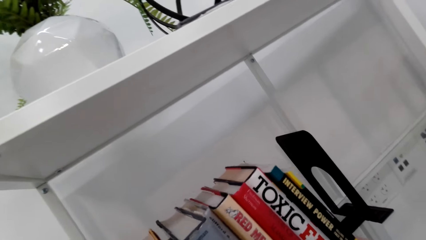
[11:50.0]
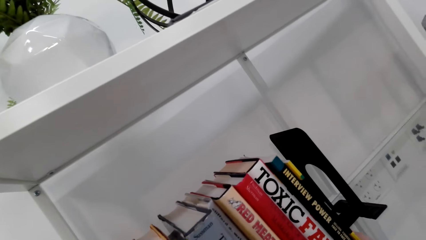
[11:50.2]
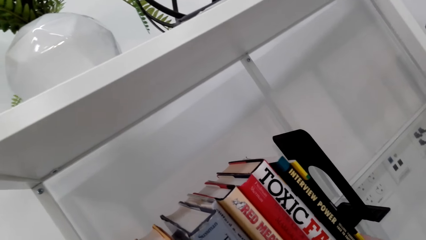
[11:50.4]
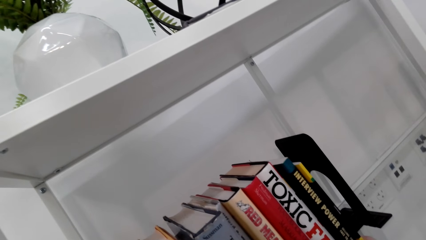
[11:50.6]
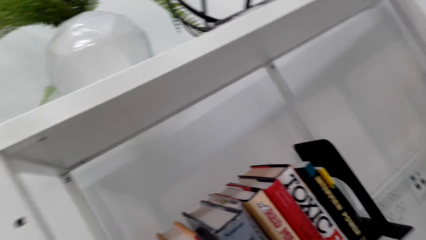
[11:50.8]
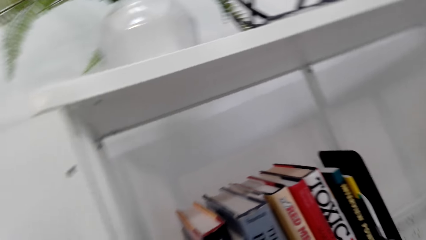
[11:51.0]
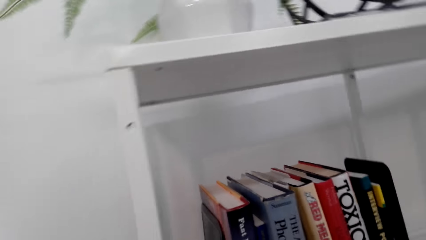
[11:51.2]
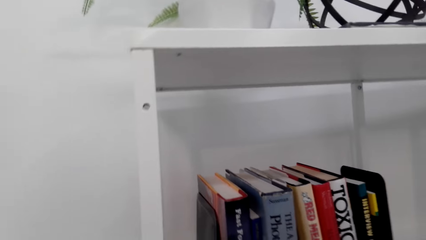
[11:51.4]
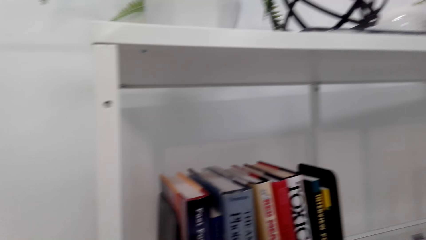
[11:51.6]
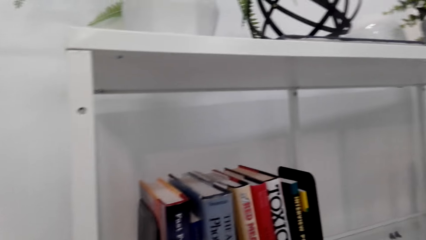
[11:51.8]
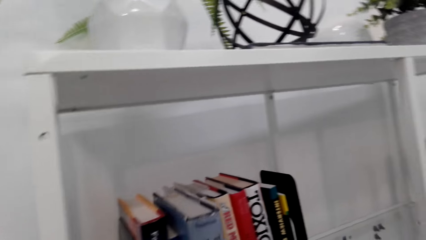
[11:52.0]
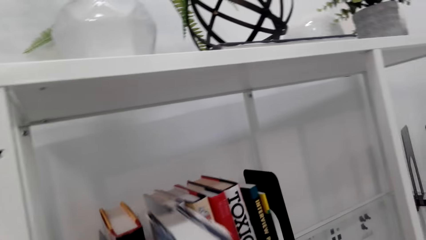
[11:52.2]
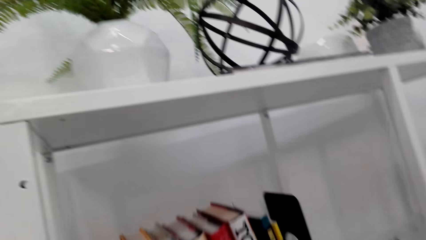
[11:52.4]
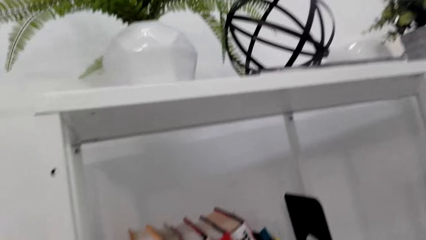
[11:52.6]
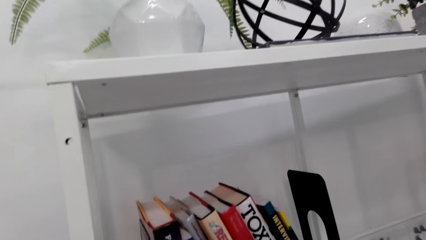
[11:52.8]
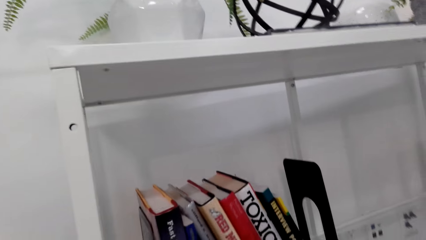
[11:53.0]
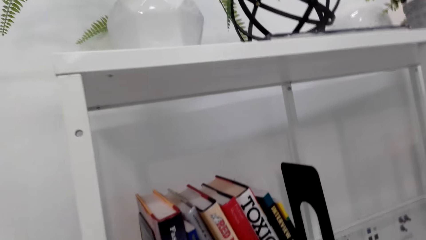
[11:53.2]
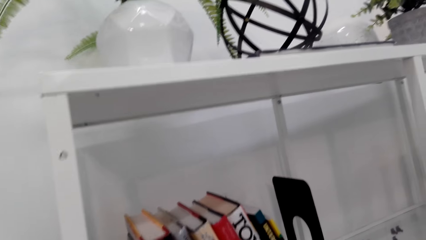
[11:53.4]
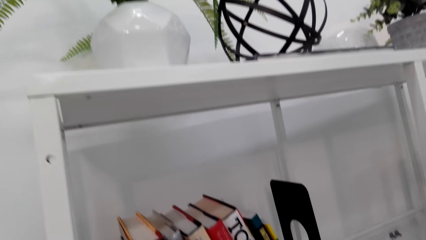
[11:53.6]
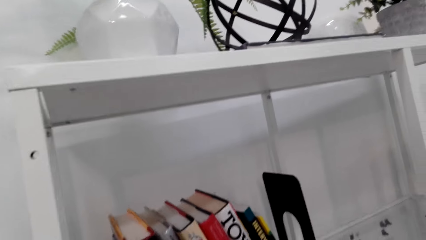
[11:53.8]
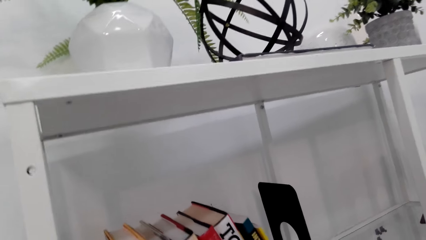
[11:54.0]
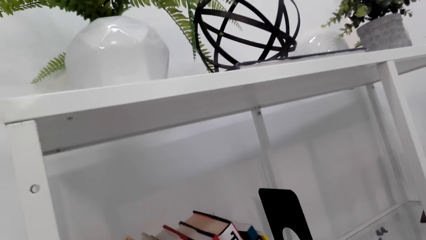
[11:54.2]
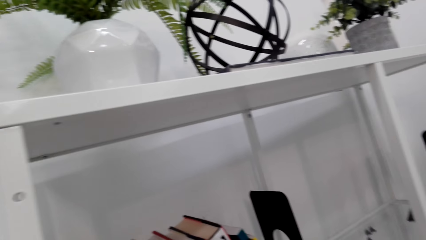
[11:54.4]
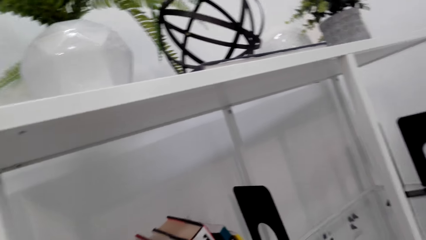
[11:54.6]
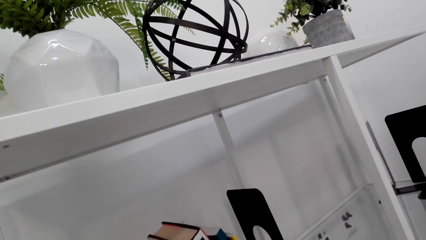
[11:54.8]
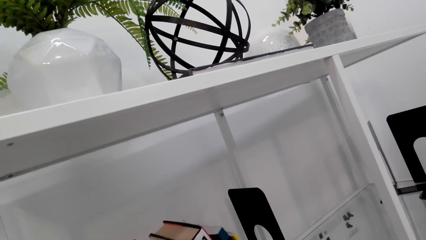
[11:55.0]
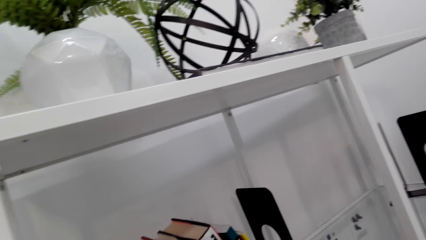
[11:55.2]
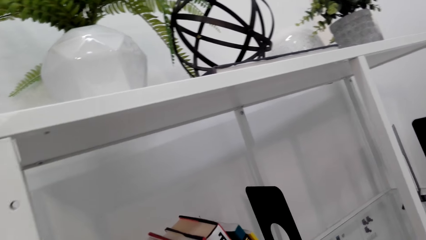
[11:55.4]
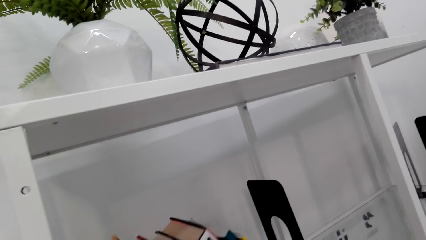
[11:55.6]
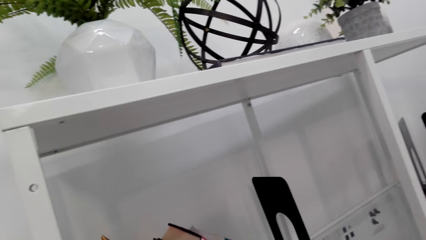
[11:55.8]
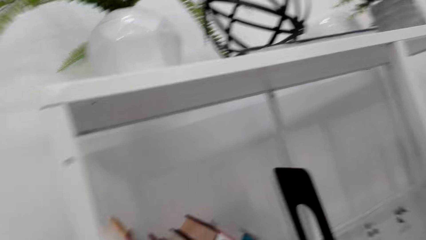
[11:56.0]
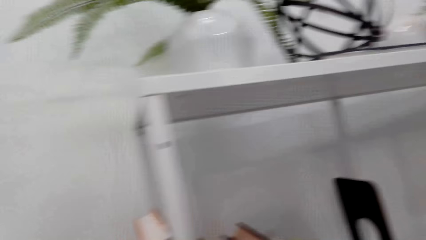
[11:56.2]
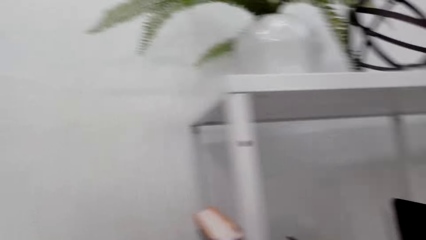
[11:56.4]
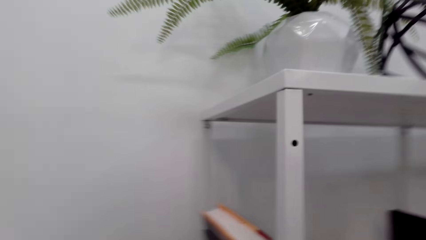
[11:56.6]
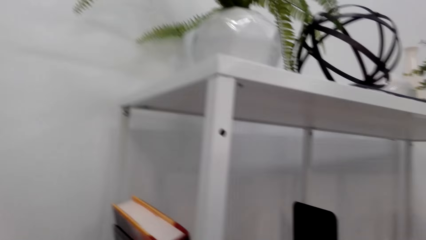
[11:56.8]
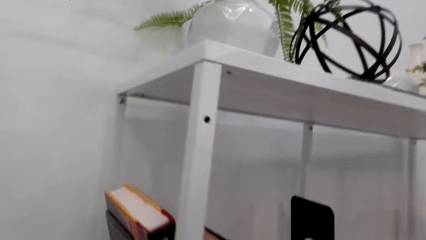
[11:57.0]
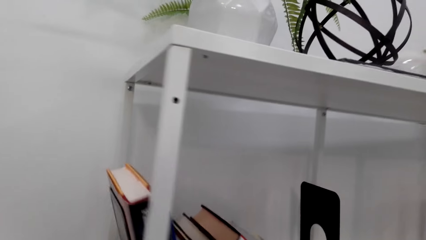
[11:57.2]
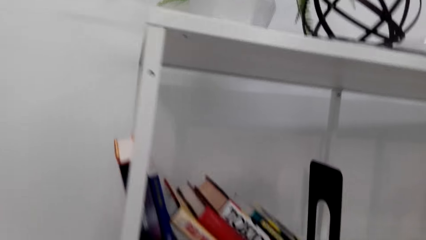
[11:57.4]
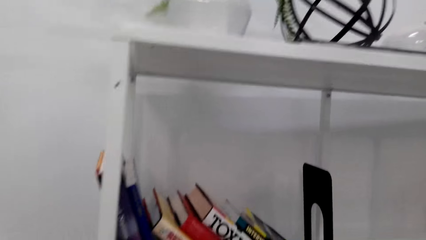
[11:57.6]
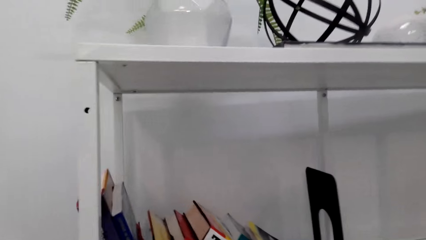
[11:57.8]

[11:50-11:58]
The camera wearer picks the book from the shelf.

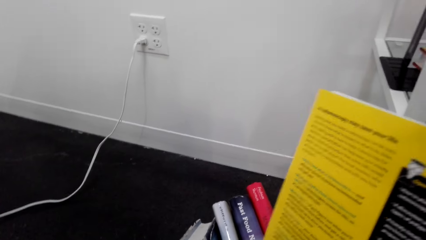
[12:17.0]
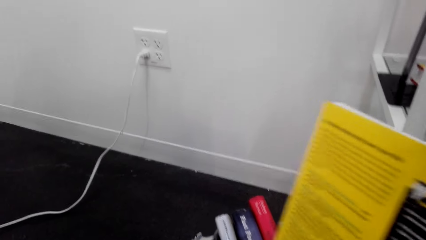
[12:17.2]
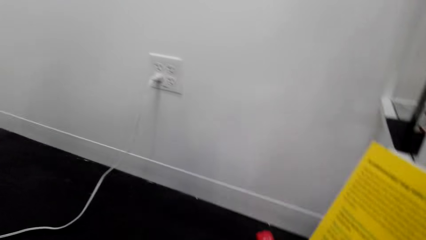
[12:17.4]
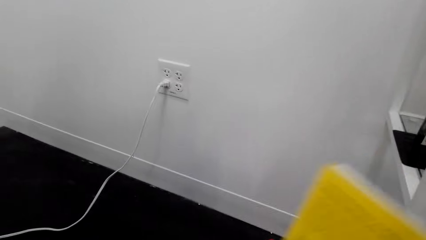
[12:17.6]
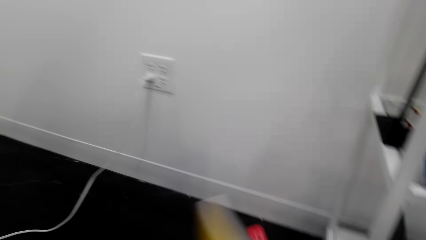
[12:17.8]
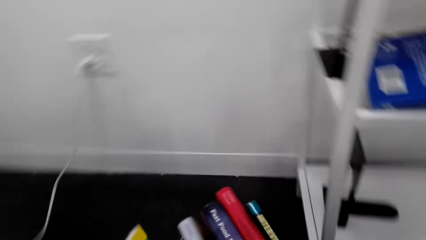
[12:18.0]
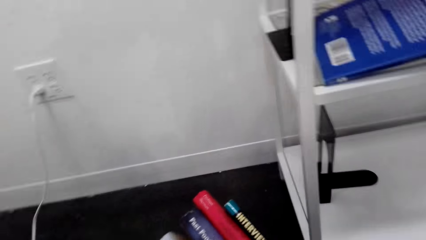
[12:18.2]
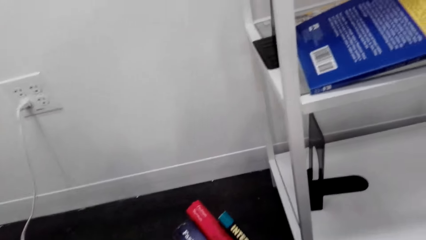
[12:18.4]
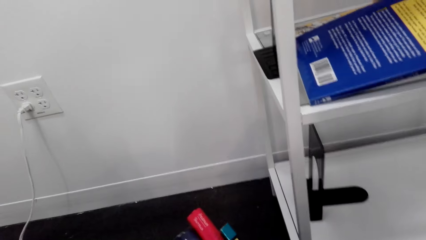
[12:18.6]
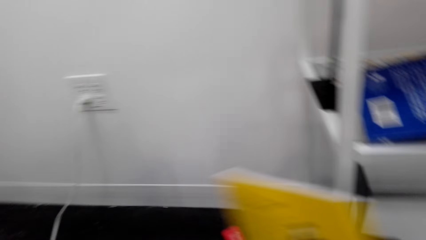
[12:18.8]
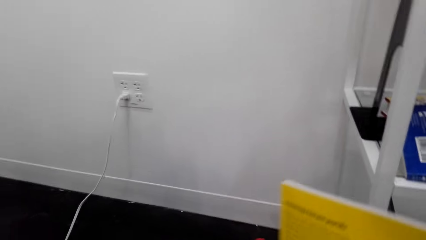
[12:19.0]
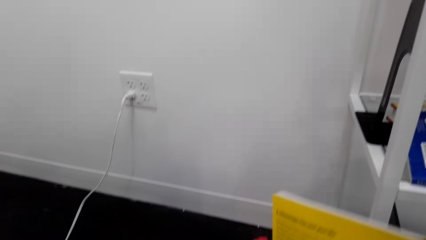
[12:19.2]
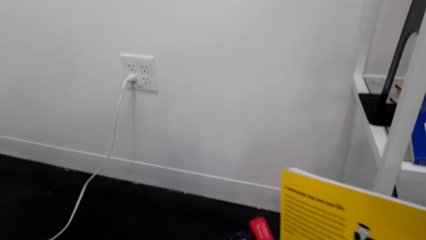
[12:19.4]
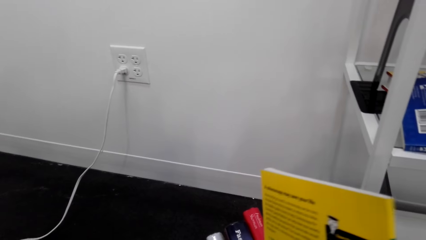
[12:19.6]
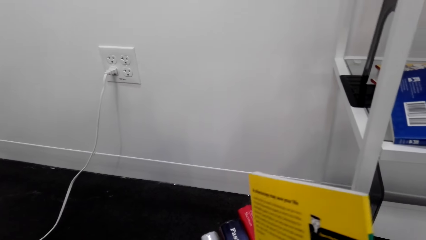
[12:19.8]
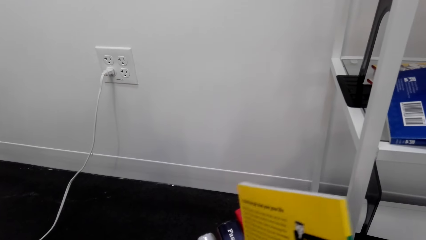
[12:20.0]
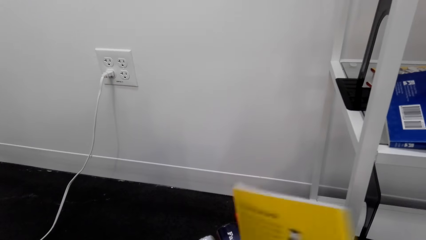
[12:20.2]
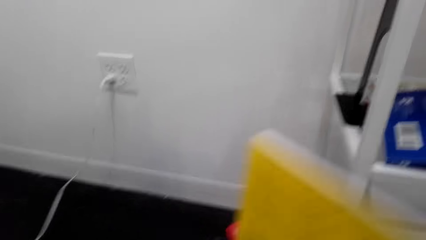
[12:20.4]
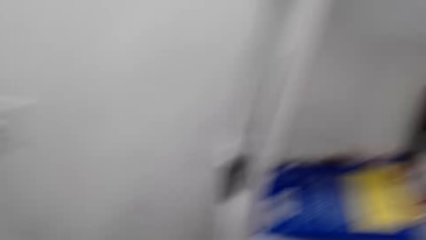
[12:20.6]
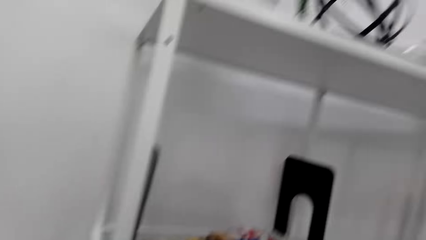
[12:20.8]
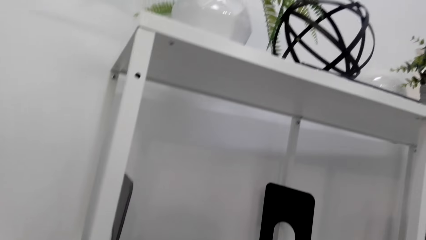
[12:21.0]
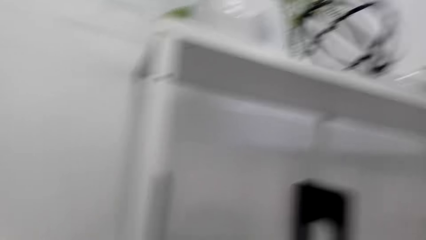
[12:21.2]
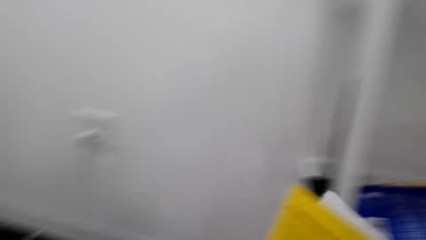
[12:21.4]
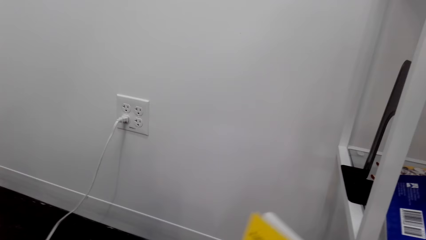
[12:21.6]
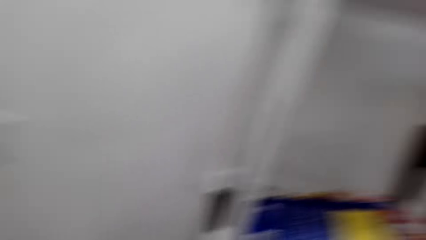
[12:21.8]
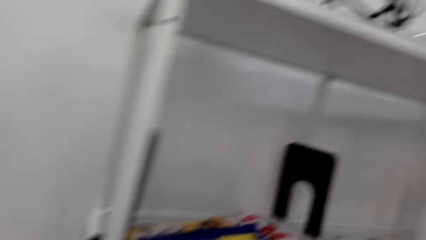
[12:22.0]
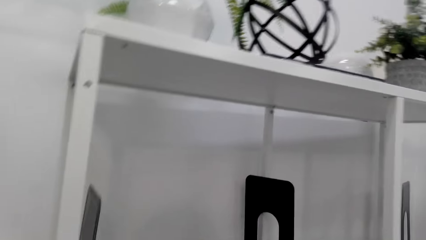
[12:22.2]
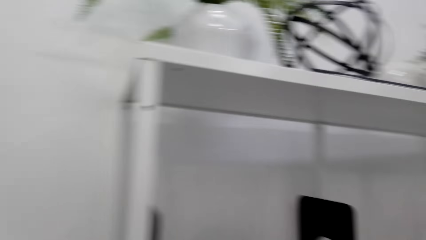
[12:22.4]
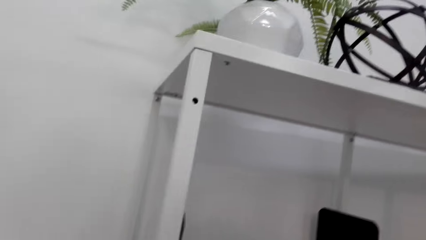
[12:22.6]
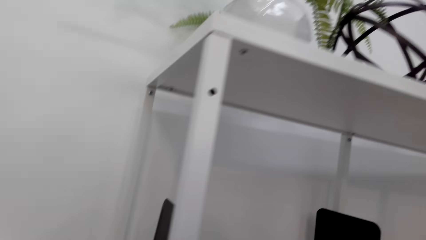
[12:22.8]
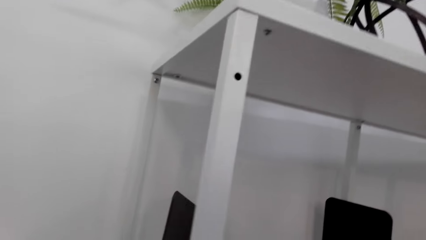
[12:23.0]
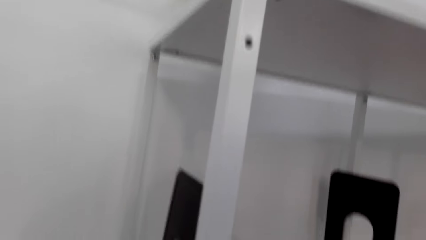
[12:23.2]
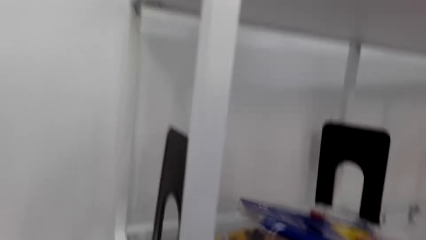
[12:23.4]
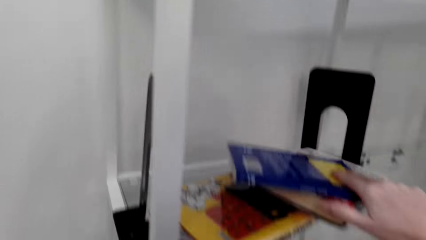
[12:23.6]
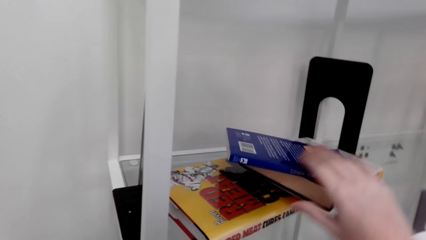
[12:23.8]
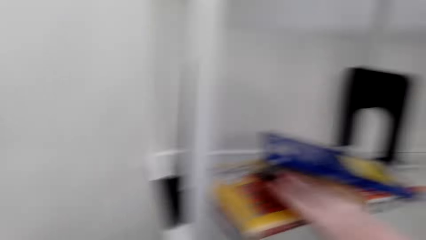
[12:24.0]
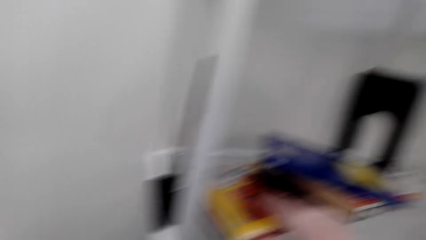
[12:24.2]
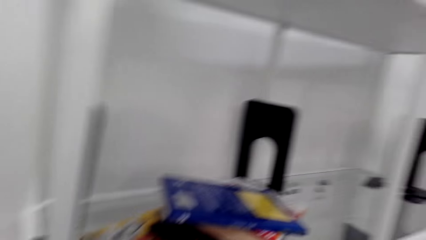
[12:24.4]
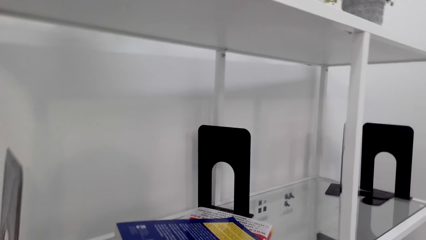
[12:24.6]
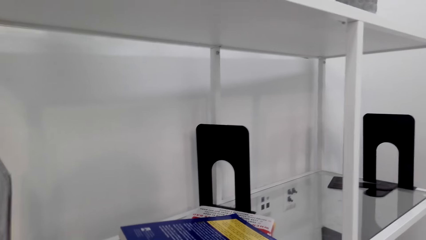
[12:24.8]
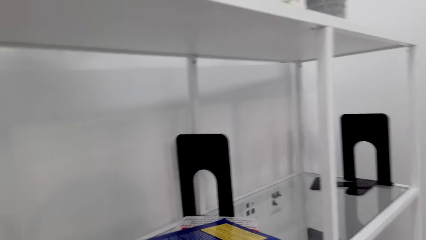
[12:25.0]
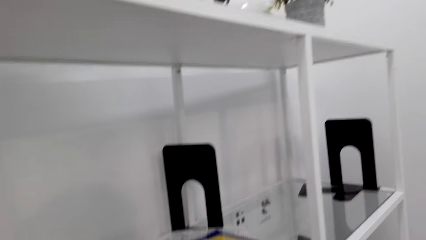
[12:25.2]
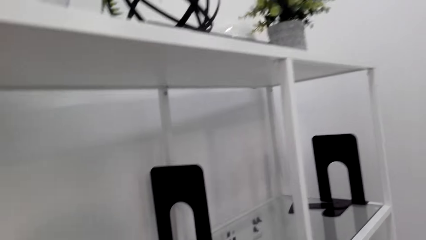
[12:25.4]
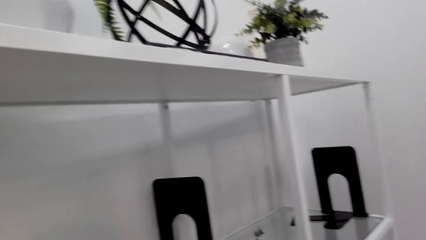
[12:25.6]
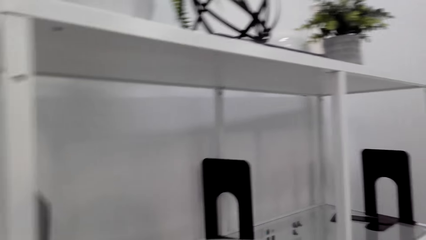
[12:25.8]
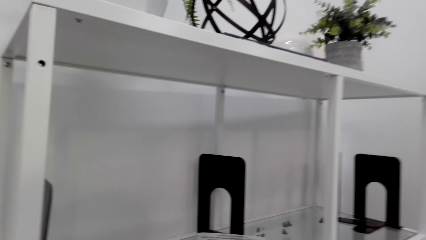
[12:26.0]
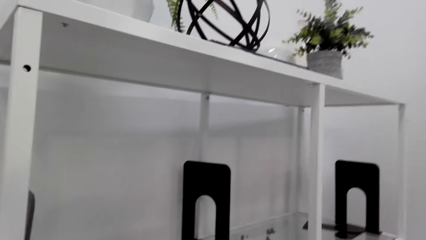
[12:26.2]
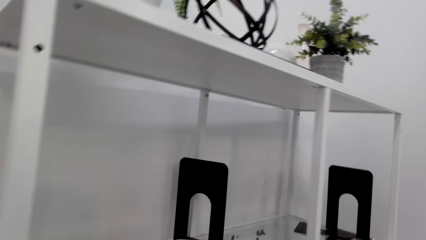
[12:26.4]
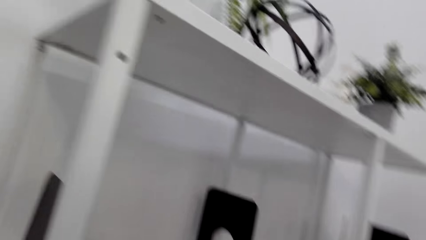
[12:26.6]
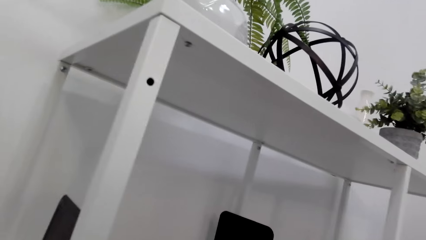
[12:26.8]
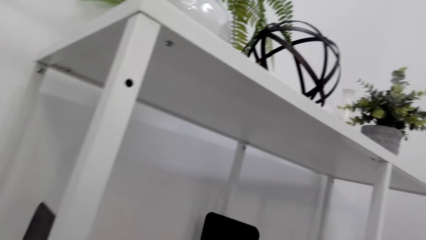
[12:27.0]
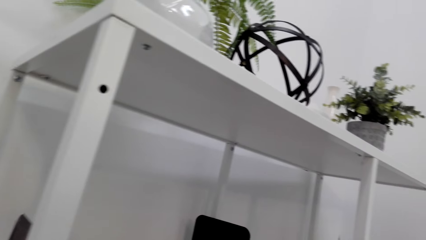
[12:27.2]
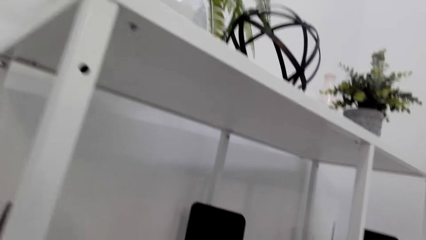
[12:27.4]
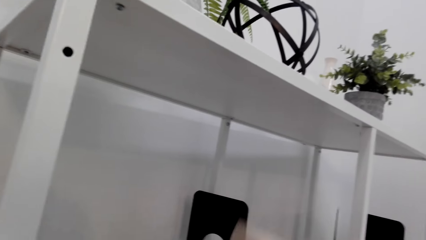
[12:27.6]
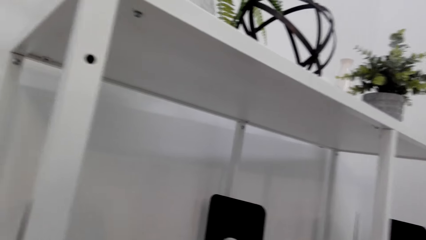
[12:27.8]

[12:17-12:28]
The camera wearer arranges the book. They pick the book from the shelf.
